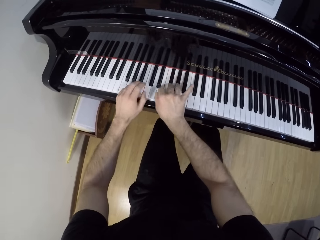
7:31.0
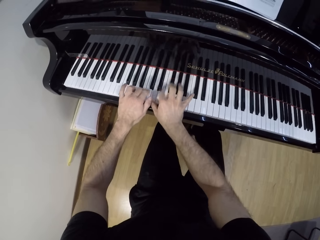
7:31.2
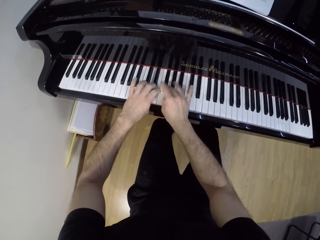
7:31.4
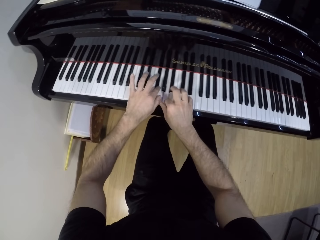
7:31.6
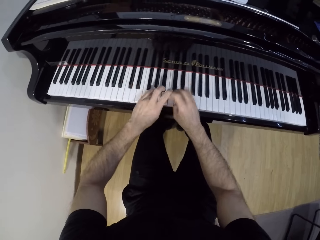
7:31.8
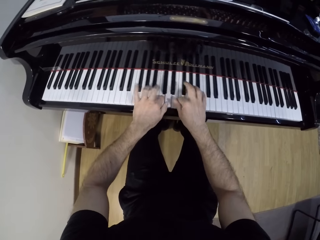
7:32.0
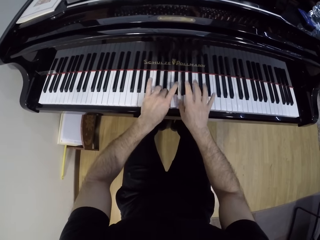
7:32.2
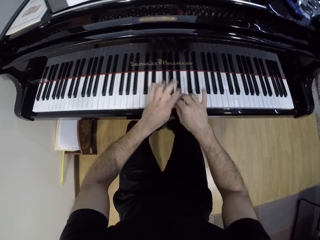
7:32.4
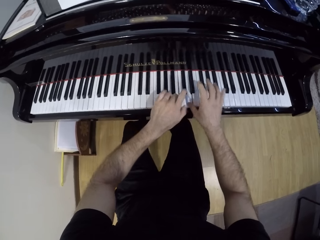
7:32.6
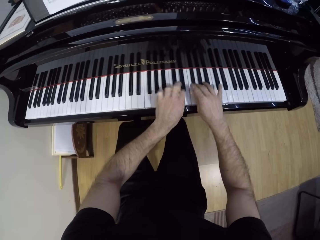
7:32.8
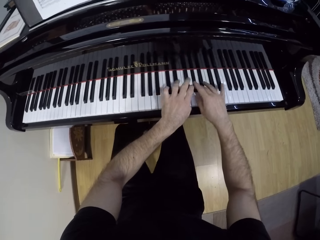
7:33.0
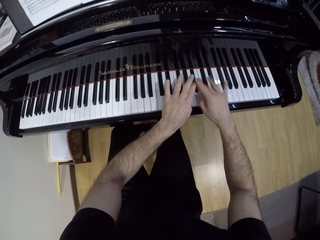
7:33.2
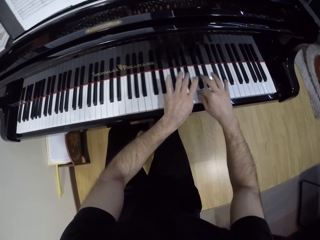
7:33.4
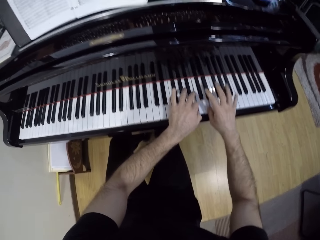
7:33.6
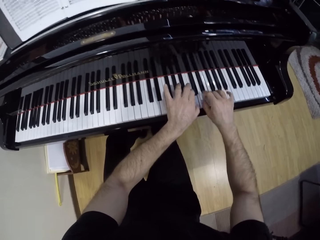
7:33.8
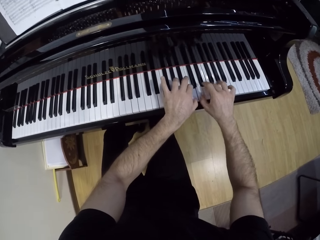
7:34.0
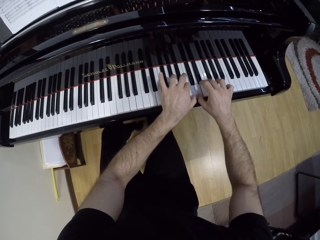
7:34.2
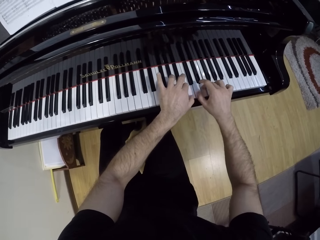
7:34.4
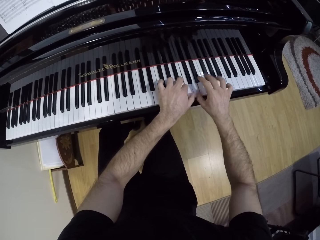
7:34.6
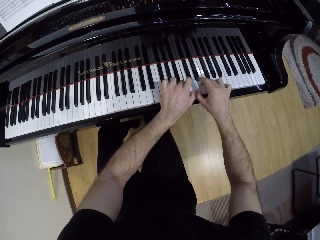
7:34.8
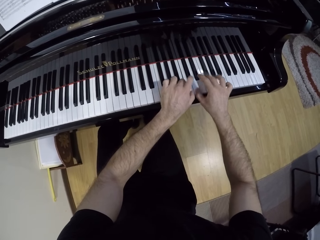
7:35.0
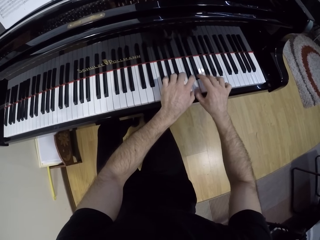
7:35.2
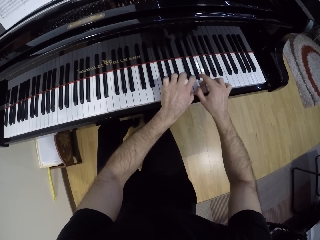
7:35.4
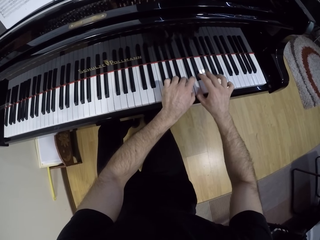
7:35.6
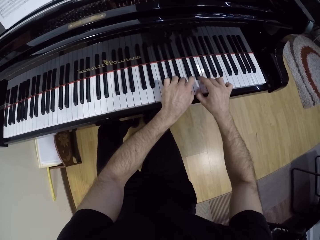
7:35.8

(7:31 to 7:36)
The camera wearer plays the piano with both hands.

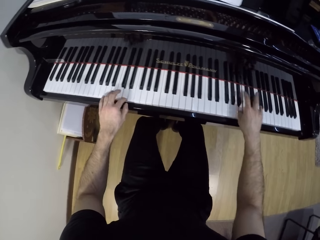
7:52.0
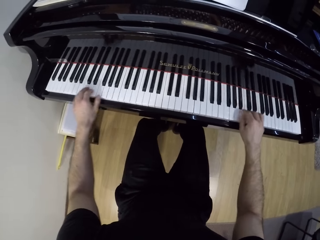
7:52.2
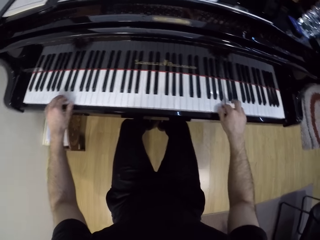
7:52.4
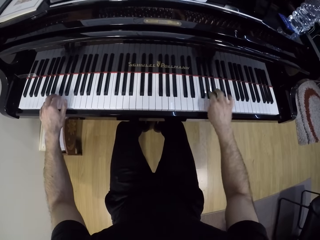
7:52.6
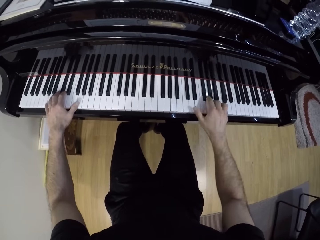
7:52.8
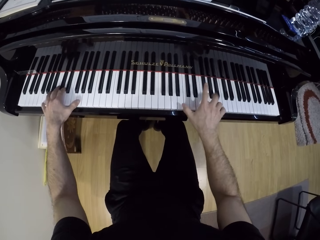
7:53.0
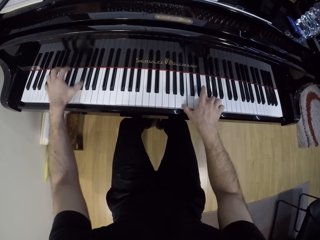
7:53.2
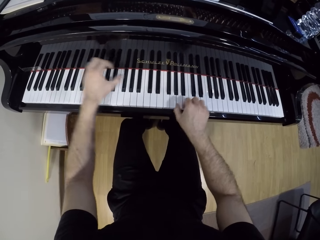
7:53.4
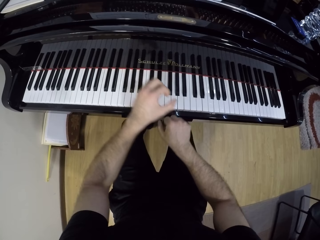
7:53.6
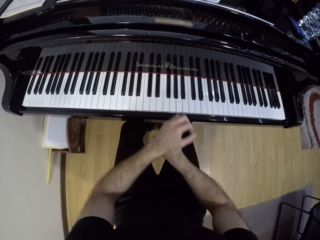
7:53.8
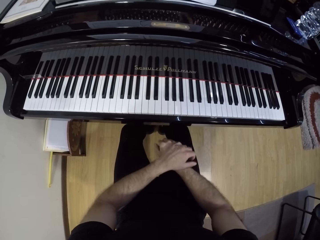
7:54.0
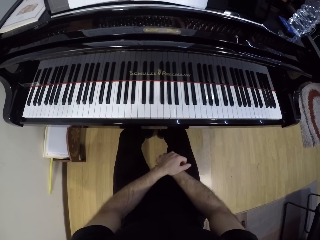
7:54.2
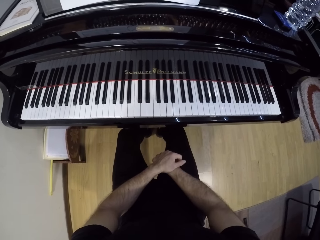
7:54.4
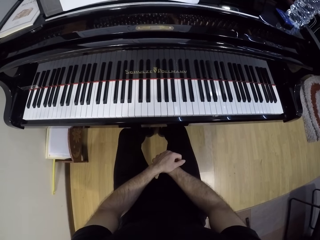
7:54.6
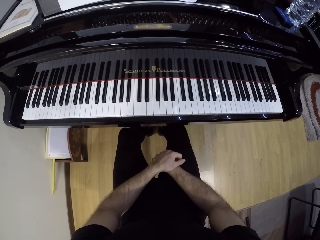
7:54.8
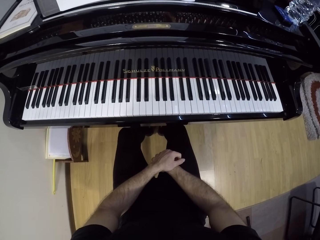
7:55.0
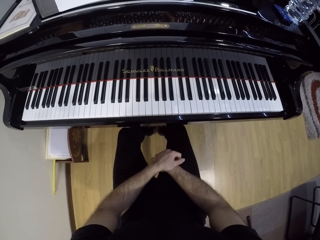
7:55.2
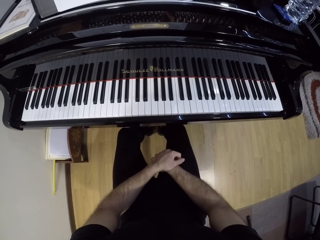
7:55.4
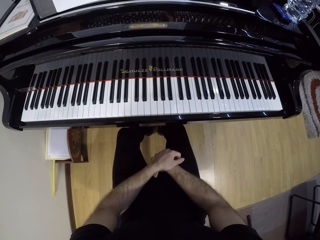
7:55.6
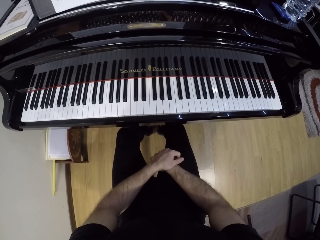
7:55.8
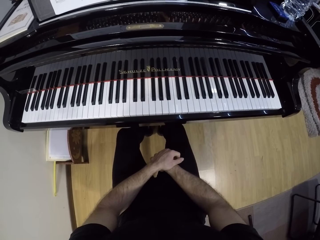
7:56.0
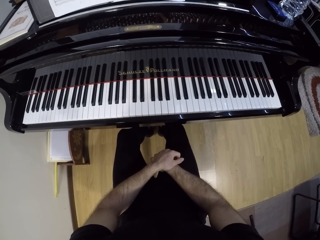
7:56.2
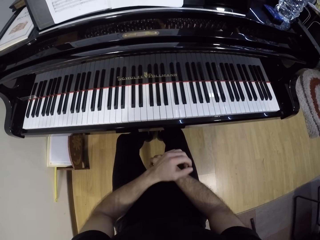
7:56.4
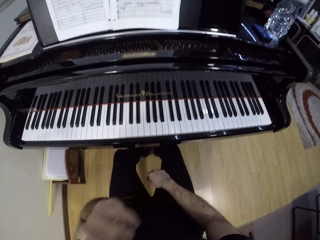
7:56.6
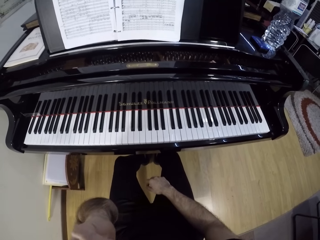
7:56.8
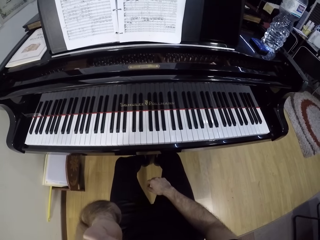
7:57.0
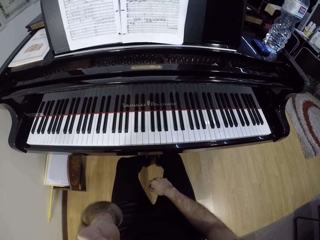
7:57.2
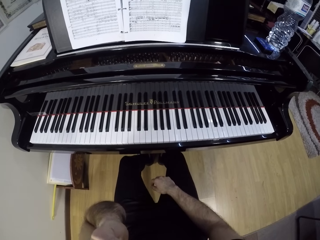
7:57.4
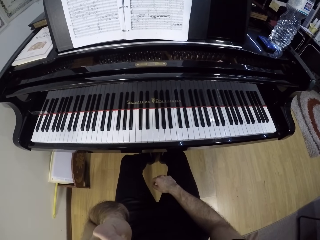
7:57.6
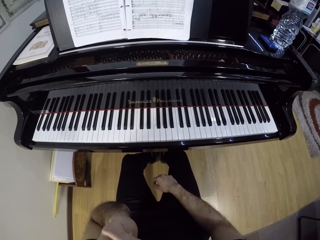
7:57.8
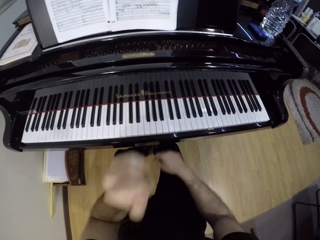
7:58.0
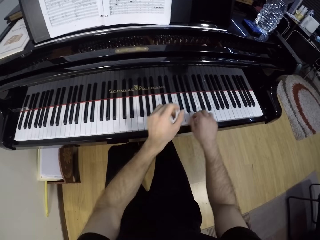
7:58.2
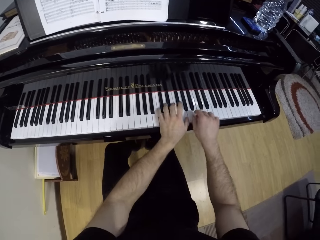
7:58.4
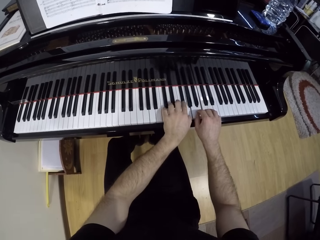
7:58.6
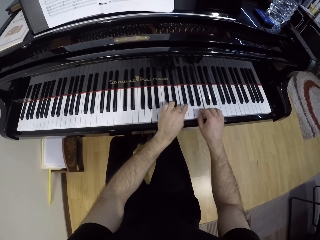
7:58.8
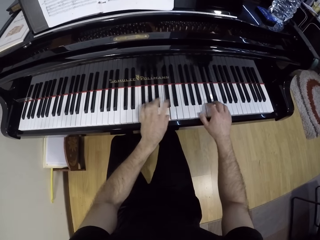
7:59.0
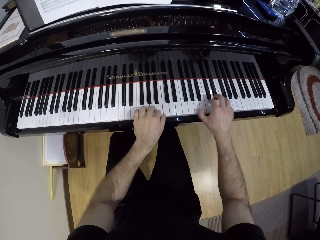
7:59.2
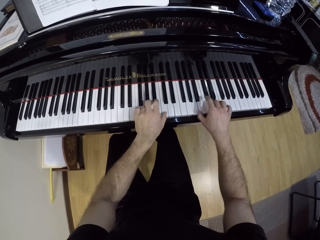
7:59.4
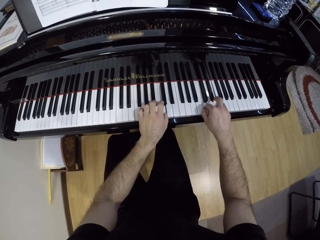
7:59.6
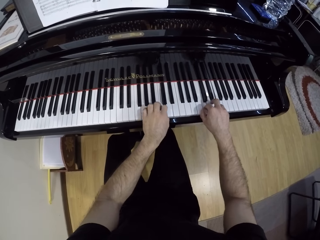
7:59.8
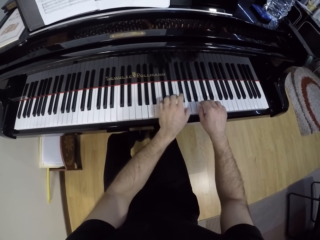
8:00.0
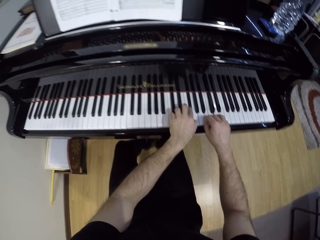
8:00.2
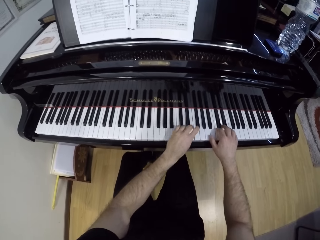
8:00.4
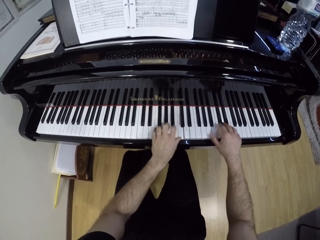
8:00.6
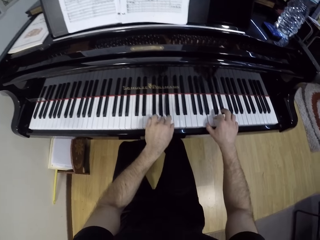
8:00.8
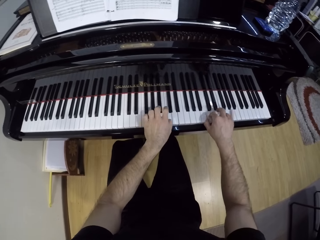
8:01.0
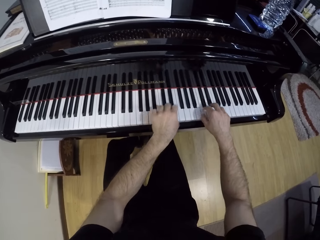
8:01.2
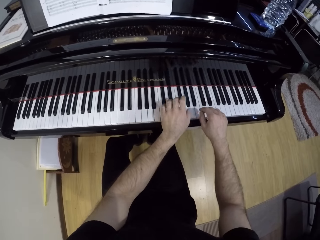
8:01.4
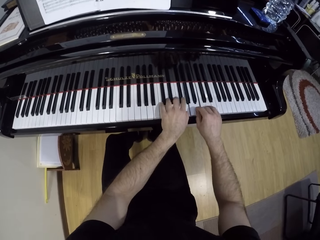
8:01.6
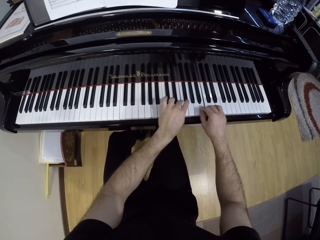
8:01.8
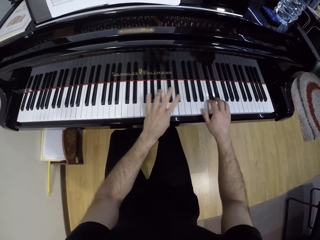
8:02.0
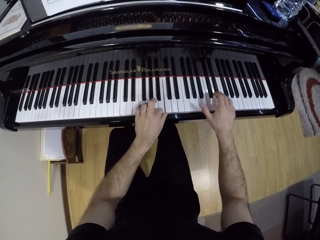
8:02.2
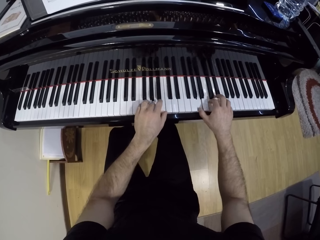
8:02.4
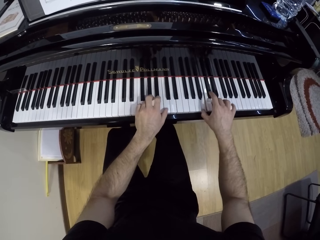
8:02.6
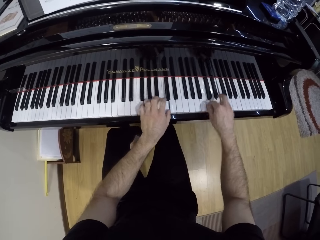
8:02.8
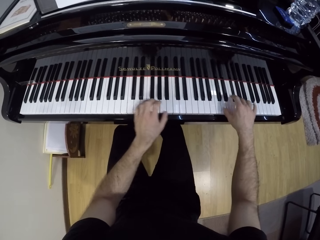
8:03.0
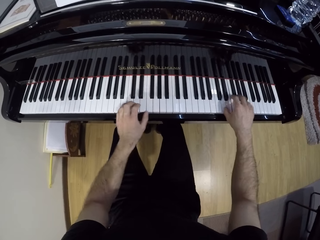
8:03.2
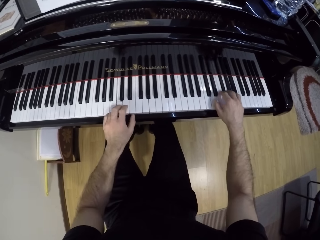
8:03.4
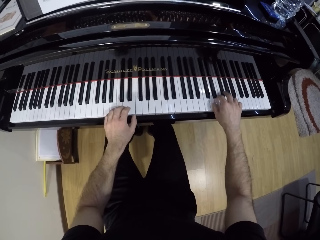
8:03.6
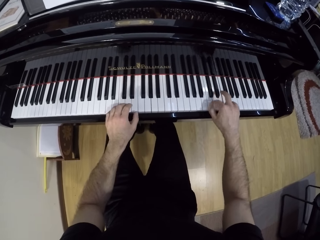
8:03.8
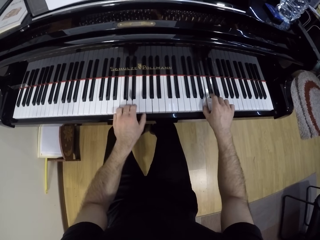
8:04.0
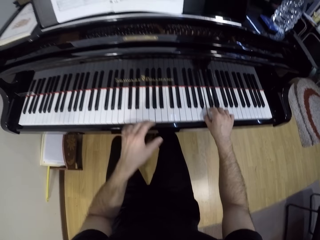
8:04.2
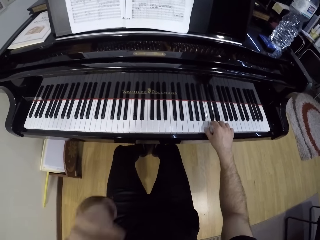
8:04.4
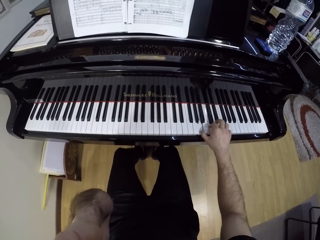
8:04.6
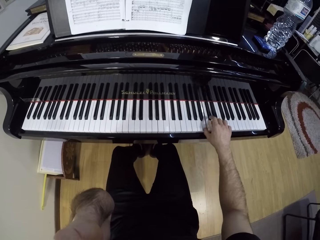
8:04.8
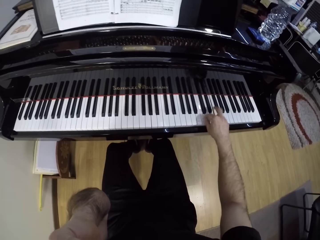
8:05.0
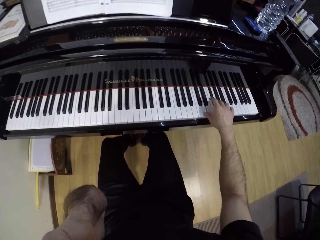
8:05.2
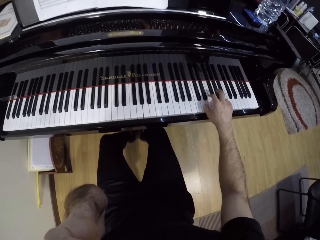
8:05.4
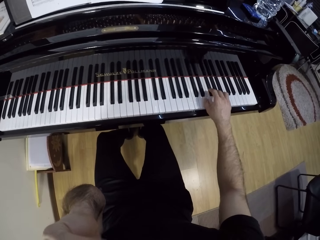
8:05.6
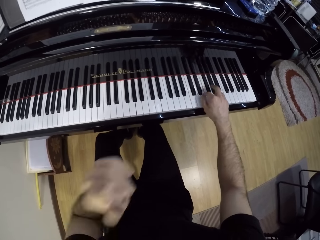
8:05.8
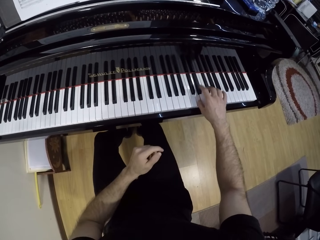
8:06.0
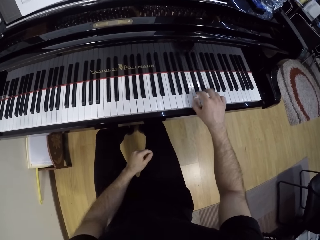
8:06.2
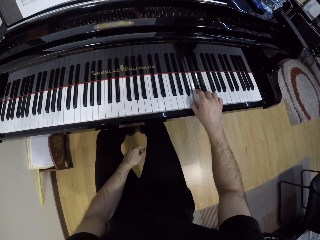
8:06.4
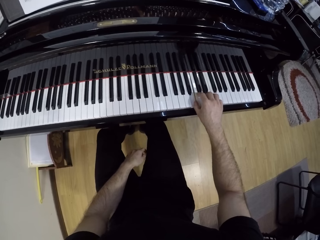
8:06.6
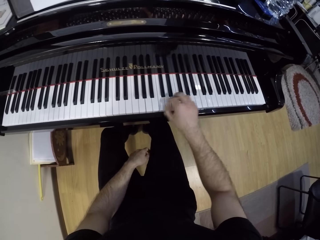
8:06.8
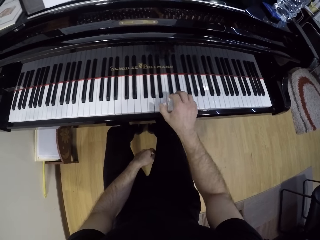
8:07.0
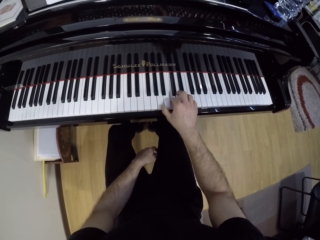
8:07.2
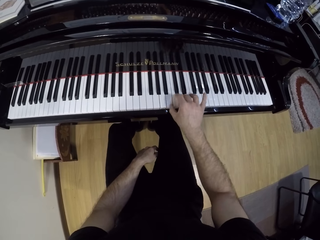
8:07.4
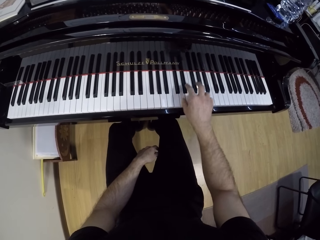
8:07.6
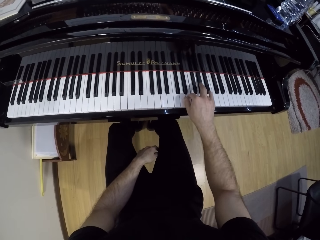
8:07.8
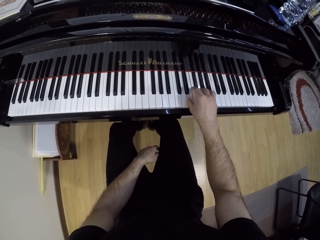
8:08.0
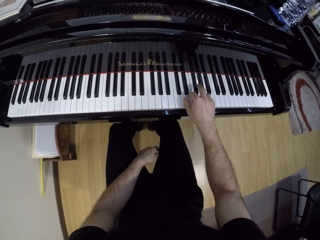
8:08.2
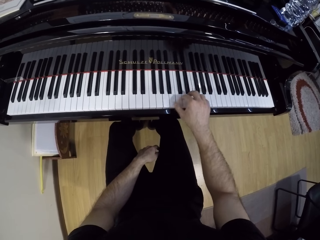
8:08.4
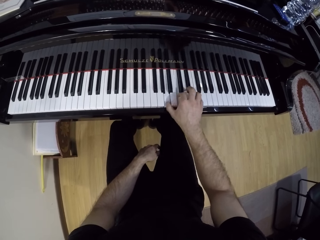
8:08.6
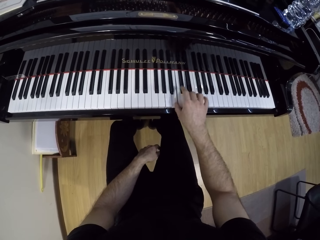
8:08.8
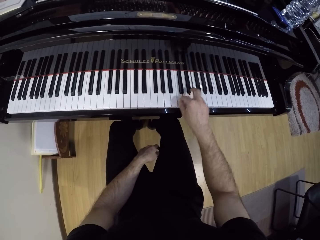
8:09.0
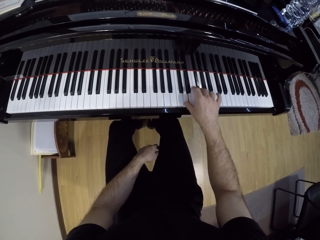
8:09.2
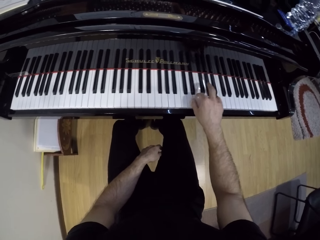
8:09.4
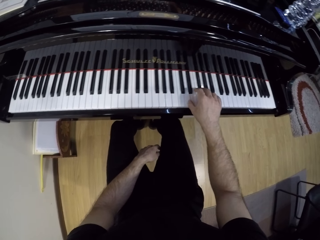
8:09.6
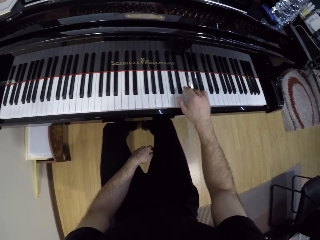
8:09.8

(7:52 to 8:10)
The camera wearer places both hands on his thigh. He reads the piano notes. He touches his face with his left hand. He plays the piano with both hands. He plays the piano with his right hand. He touches his face with his left hand. He places his left hand on his thigh.
